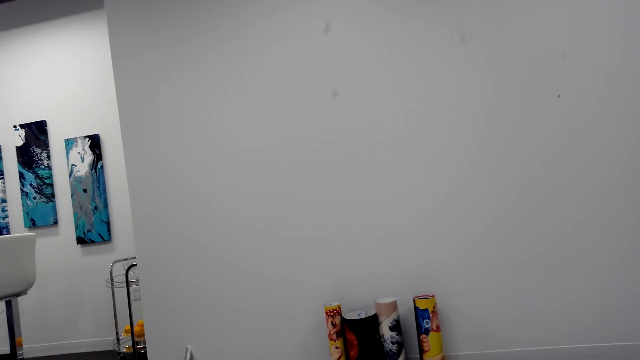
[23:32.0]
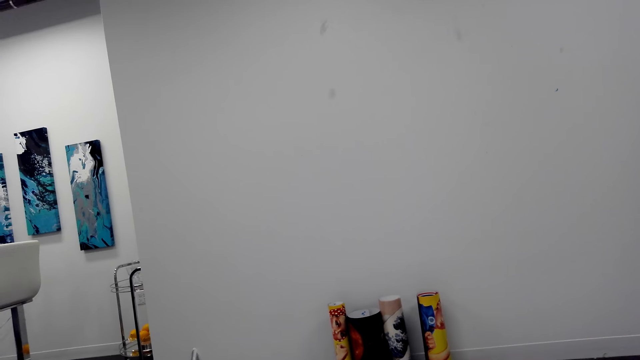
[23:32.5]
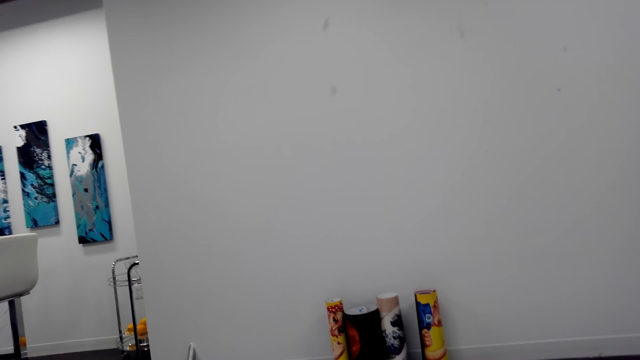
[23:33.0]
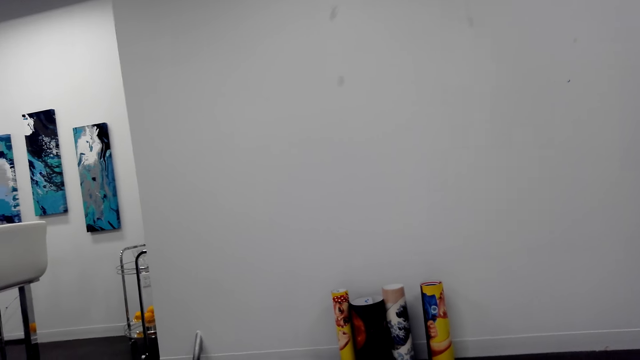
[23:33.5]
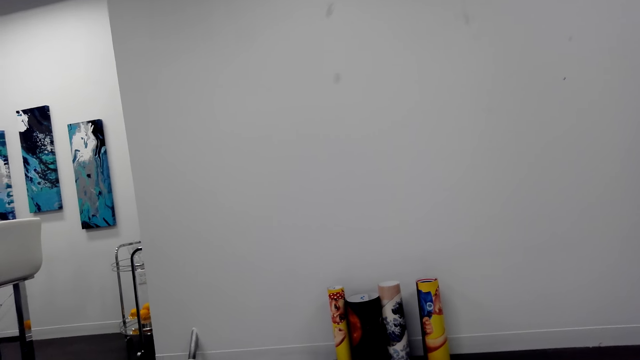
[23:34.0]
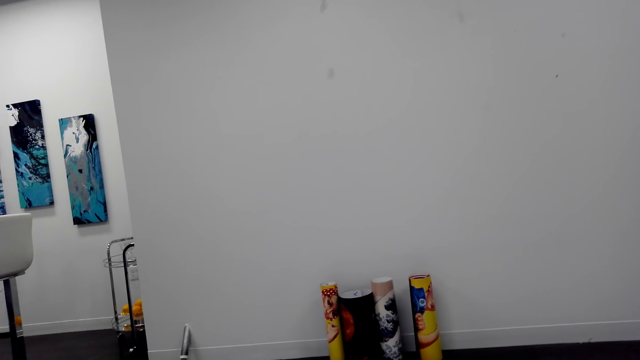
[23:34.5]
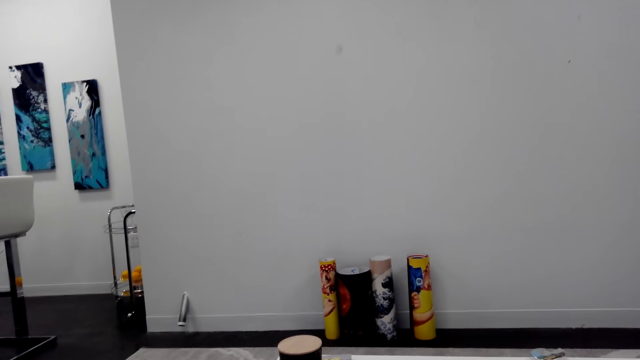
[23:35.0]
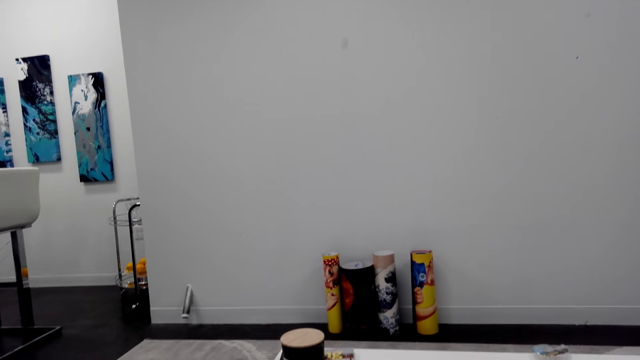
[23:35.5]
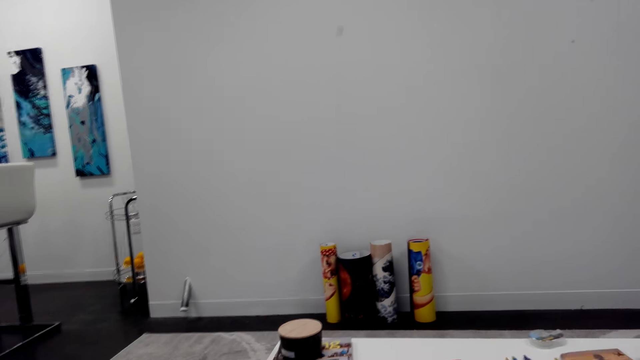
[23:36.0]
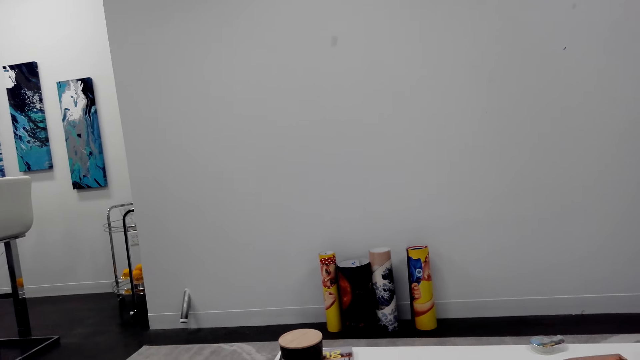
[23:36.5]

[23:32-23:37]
The camera wearer talks to a person.

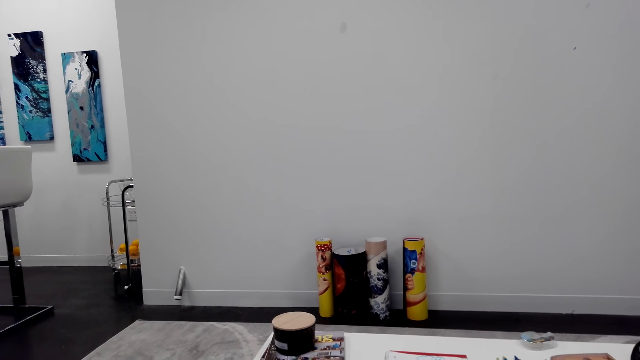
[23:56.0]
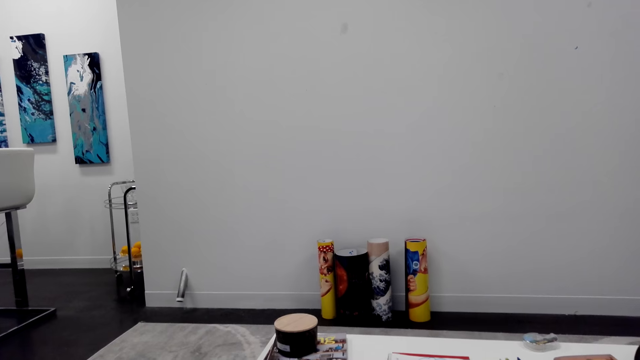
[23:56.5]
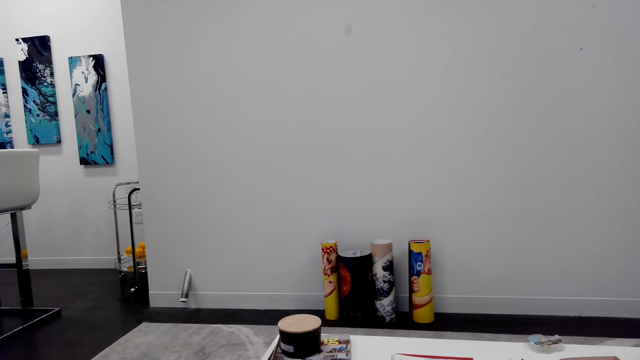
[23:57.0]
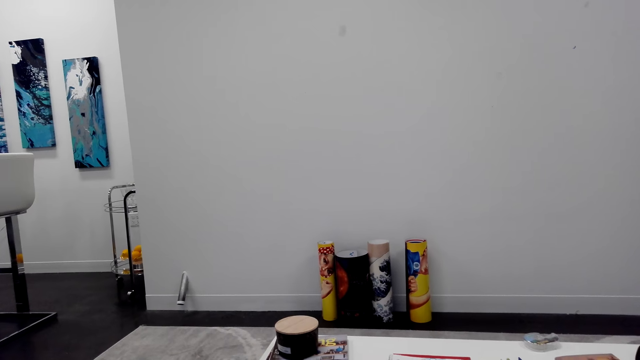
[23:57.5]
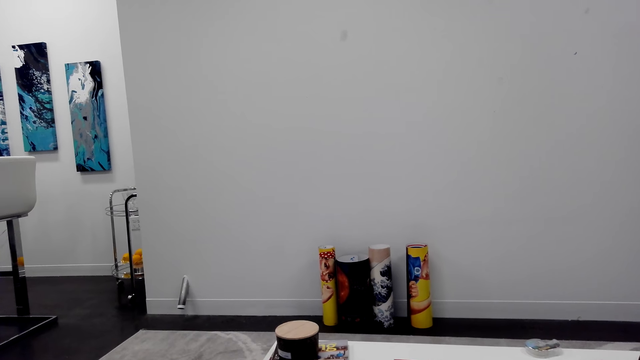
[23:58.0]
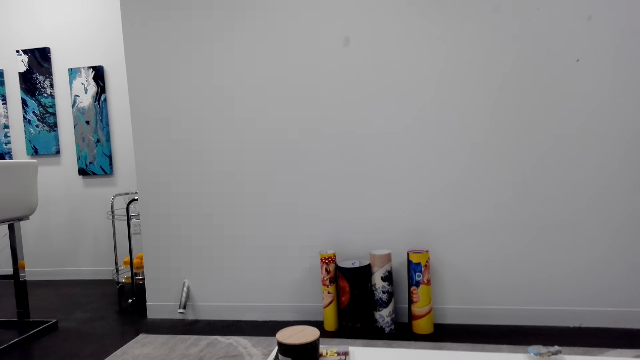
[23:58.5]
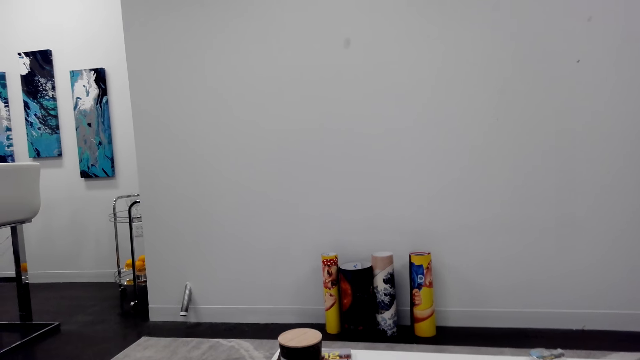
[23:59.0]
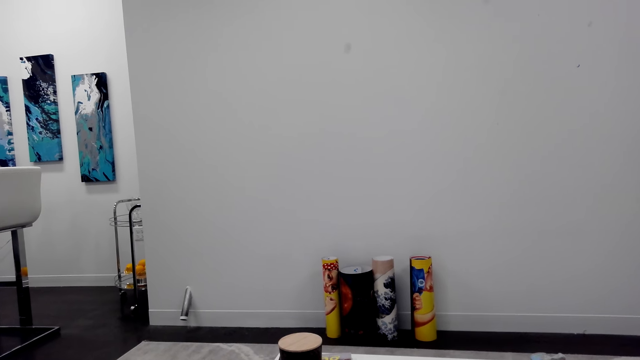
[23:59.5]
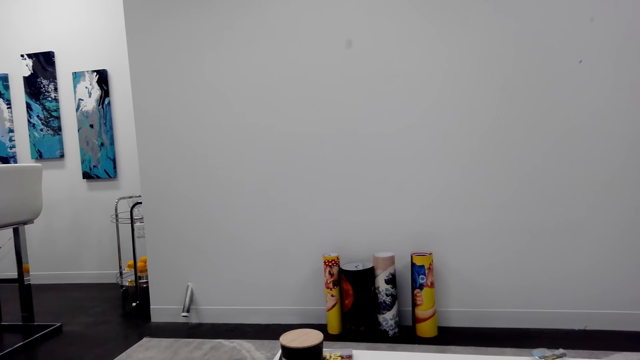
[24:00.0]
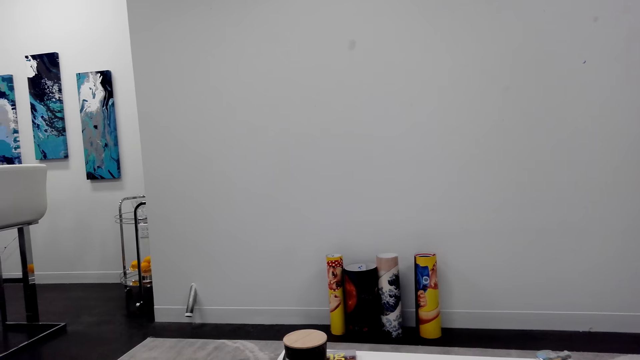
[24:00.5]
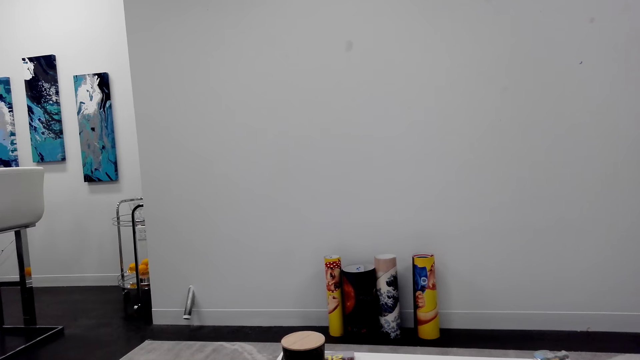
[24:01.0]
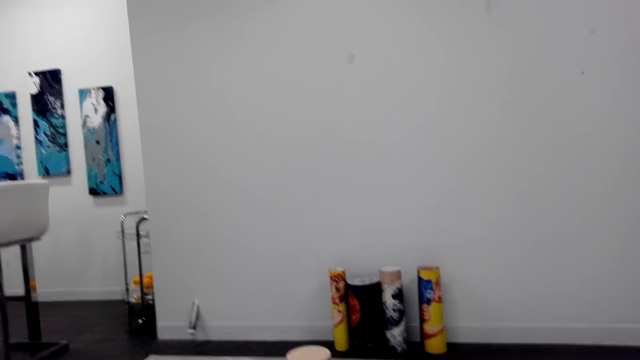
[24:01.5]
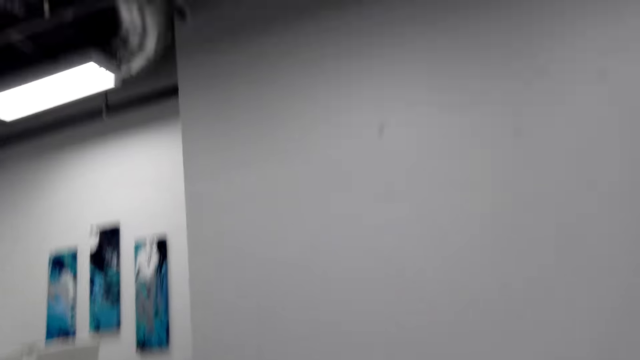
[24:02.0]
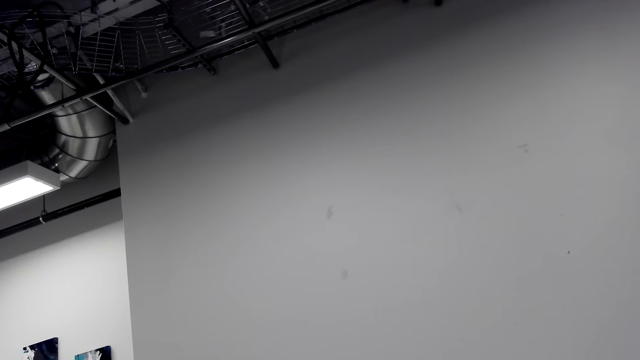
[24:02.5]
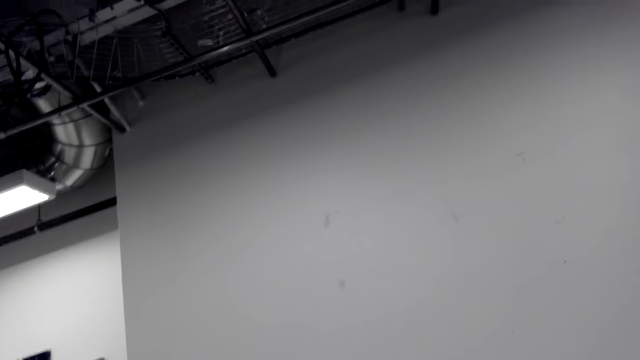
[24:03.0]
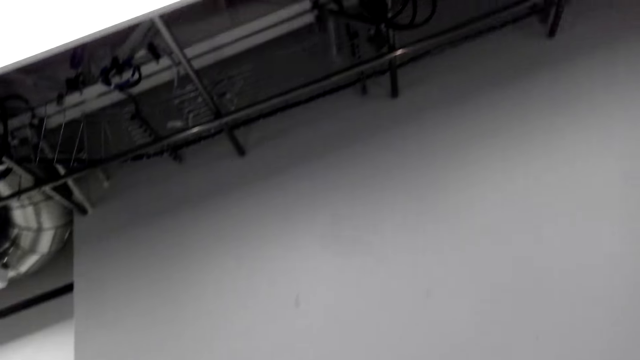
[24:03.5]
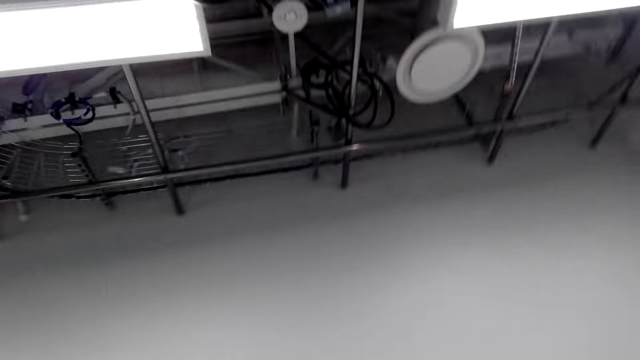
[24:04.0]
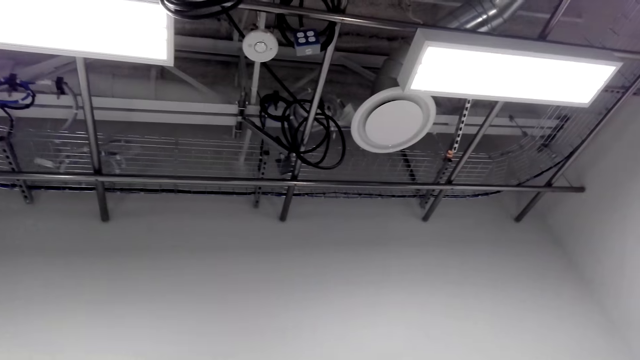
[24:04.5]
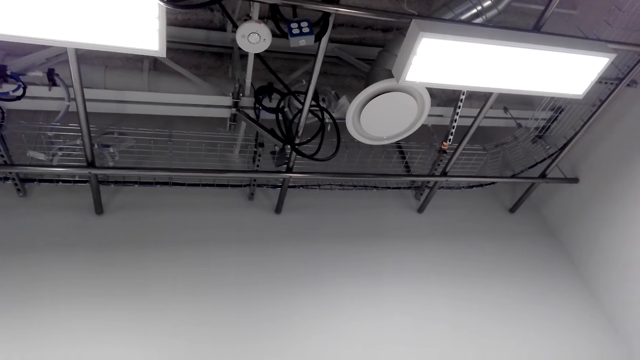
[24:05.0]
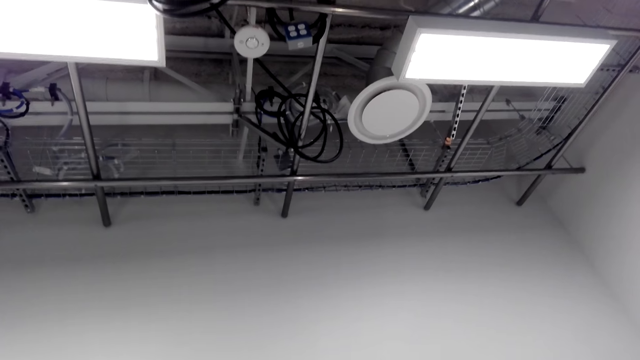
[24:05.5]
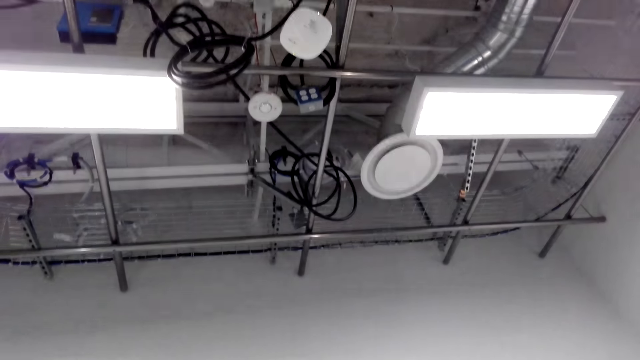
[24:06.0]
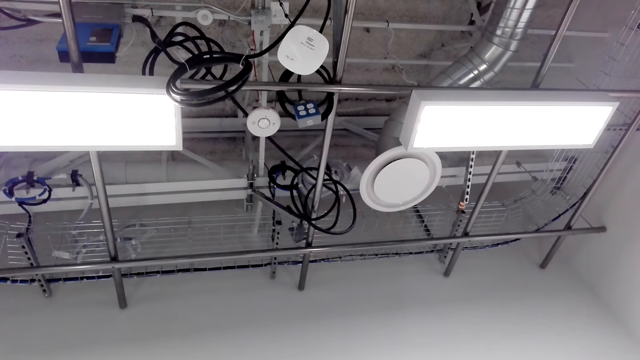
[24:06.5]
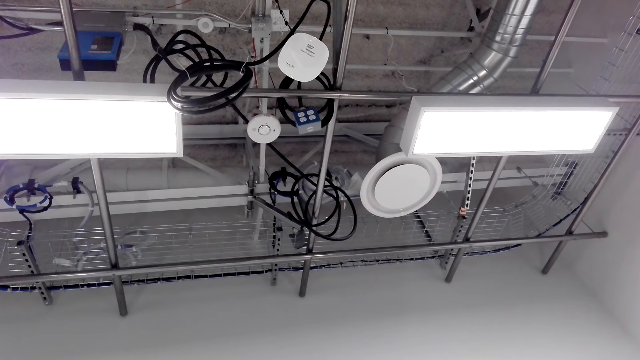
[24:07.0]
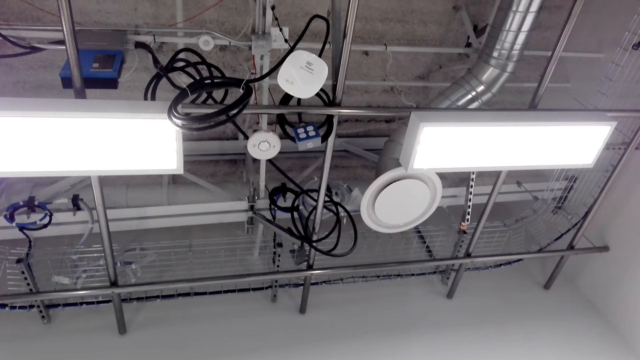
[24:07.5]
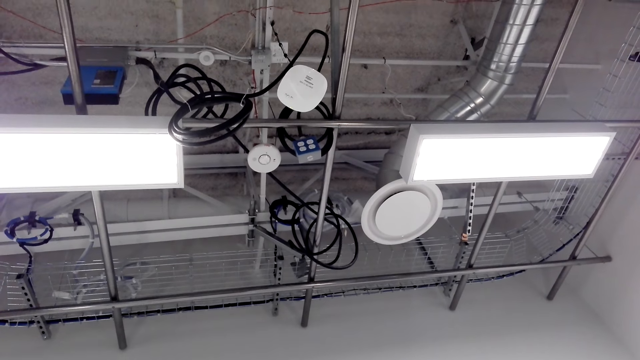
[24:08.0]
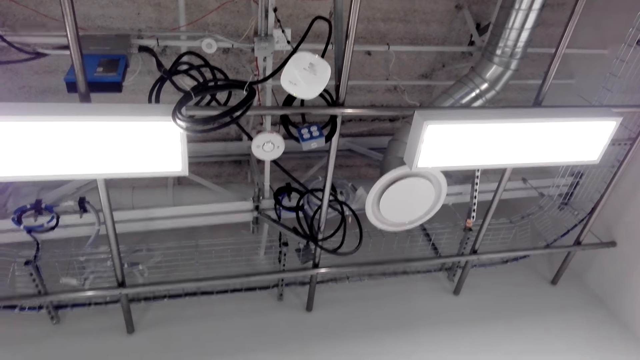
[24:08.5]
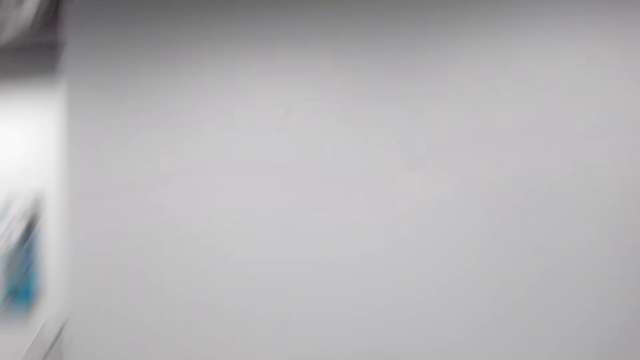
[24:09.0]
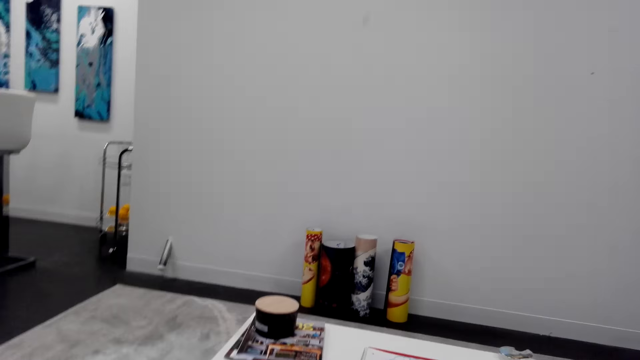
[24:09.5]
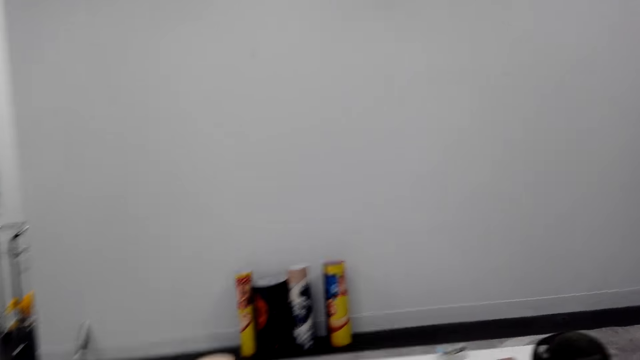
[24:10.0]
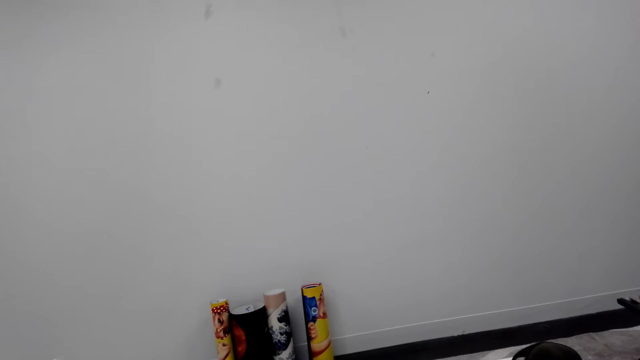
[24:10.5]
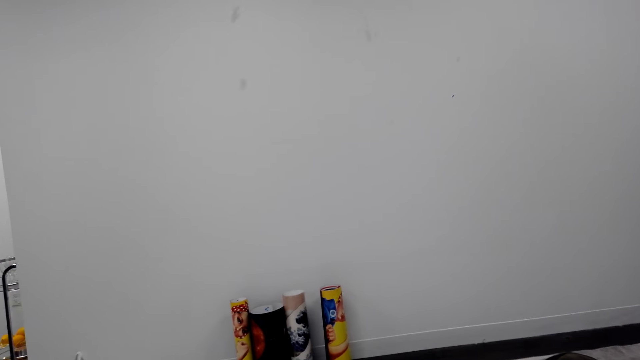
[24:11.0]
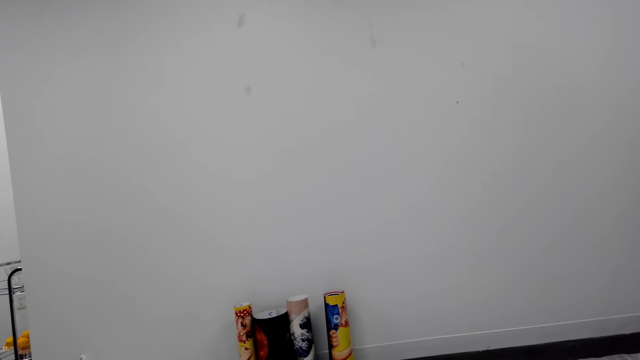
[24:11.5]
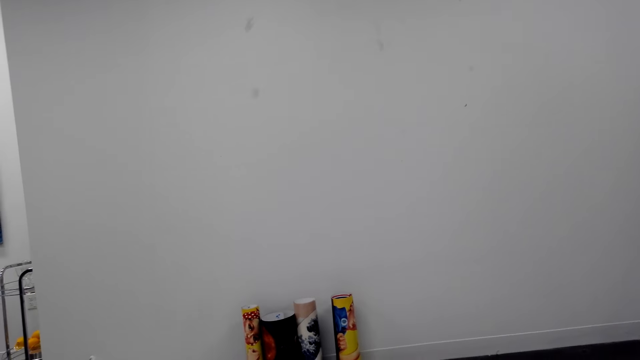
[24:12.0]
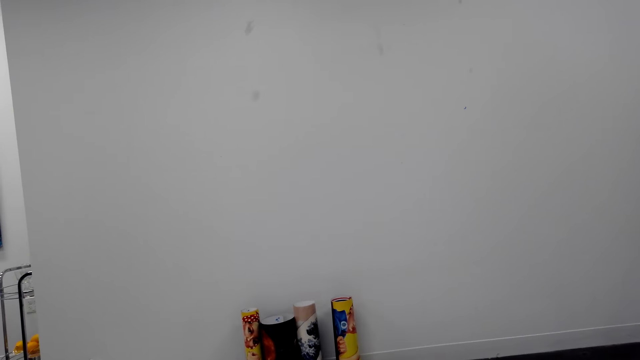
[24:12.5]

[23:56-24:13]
The camera wearer stares at the wall painting. They look around the apartment. They stare at the ceiling.
